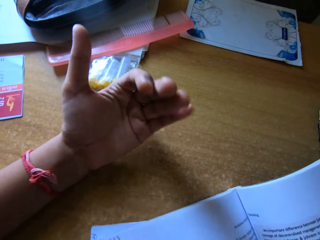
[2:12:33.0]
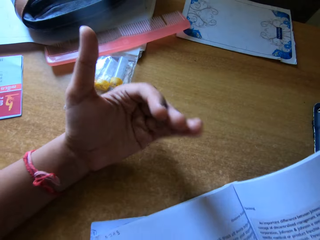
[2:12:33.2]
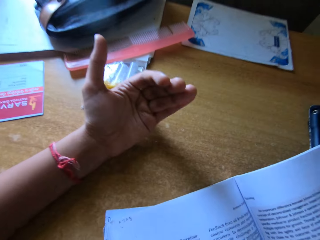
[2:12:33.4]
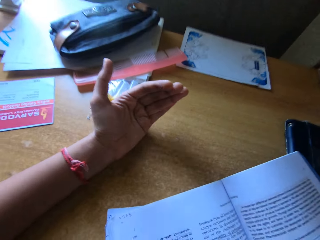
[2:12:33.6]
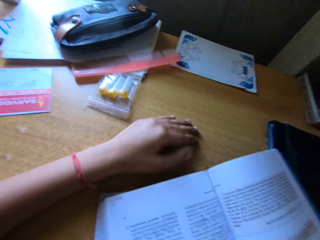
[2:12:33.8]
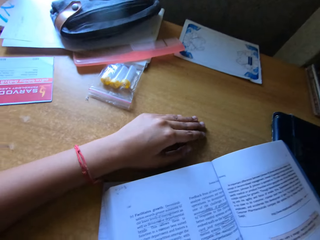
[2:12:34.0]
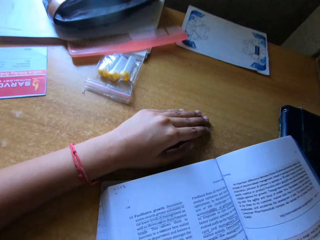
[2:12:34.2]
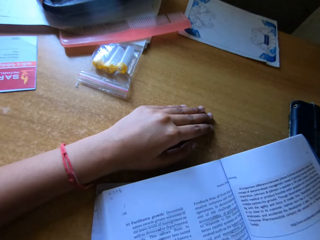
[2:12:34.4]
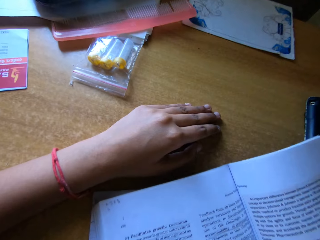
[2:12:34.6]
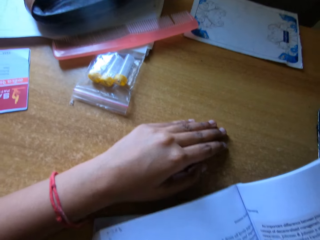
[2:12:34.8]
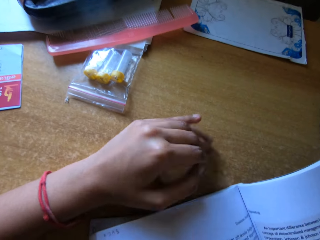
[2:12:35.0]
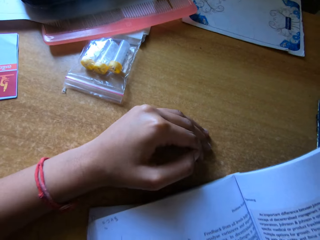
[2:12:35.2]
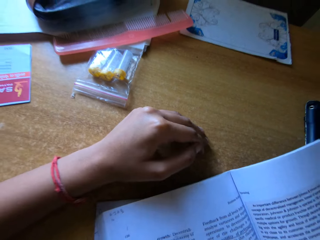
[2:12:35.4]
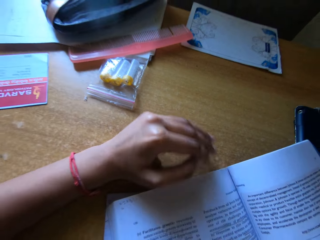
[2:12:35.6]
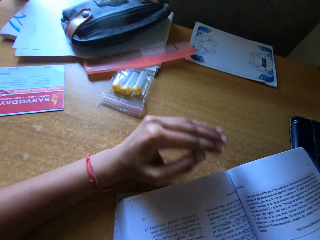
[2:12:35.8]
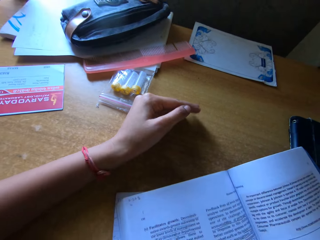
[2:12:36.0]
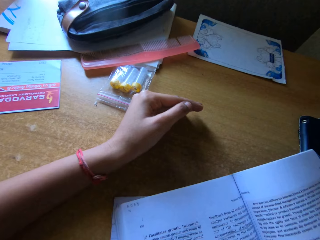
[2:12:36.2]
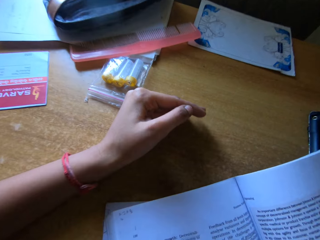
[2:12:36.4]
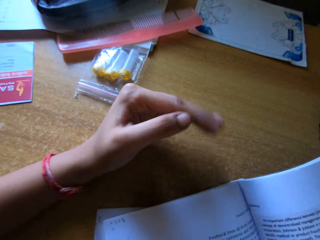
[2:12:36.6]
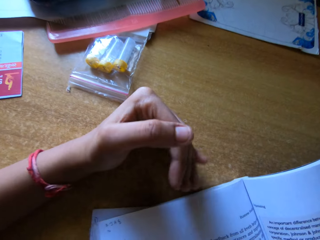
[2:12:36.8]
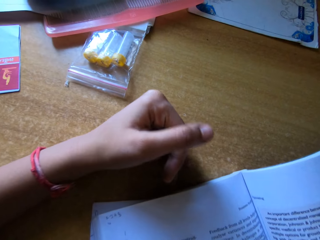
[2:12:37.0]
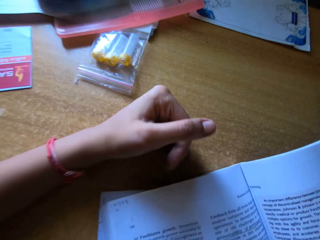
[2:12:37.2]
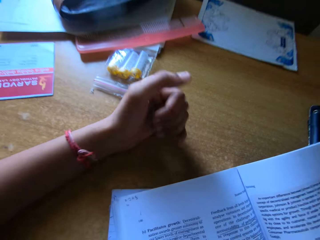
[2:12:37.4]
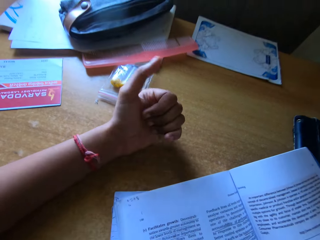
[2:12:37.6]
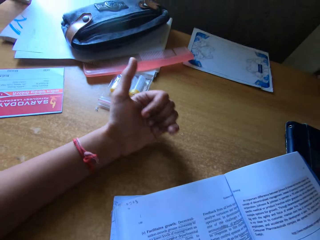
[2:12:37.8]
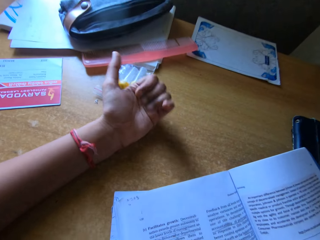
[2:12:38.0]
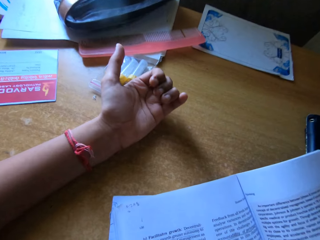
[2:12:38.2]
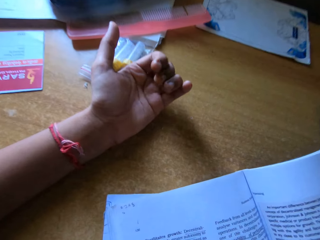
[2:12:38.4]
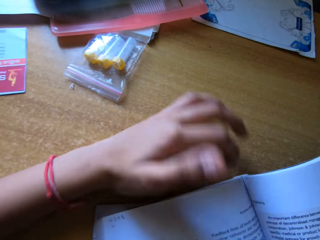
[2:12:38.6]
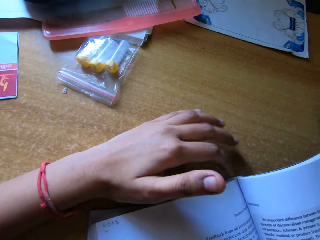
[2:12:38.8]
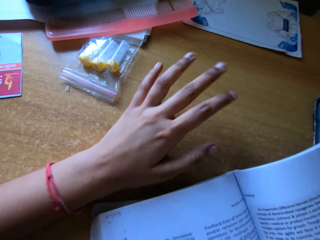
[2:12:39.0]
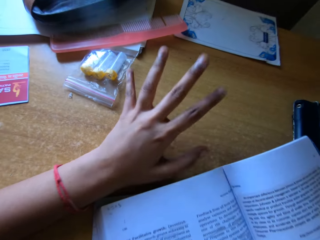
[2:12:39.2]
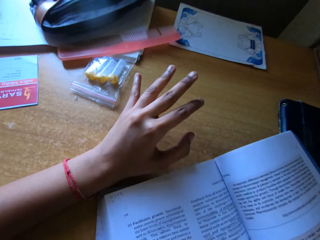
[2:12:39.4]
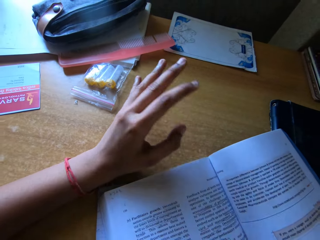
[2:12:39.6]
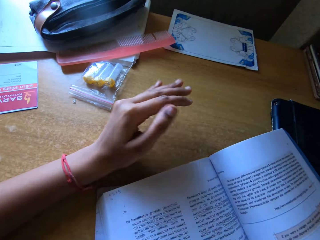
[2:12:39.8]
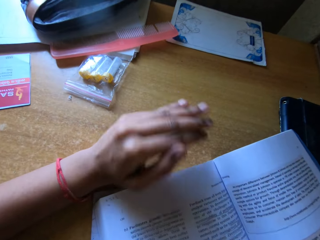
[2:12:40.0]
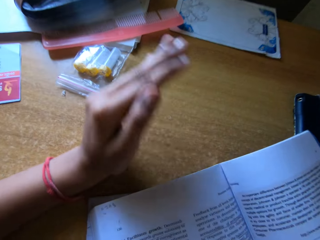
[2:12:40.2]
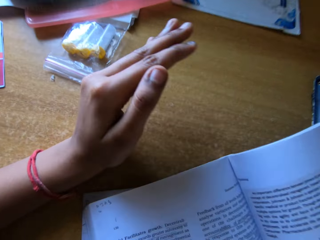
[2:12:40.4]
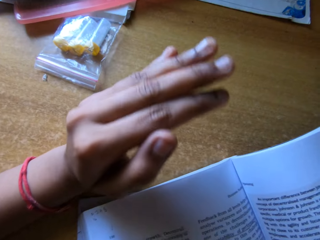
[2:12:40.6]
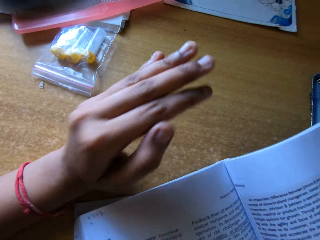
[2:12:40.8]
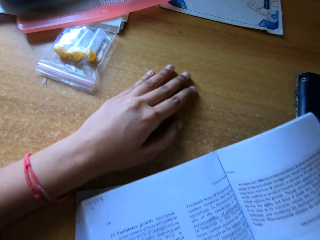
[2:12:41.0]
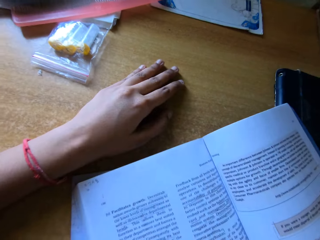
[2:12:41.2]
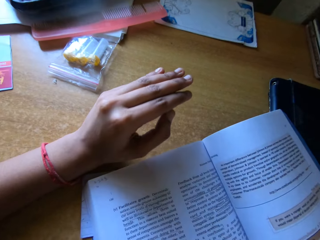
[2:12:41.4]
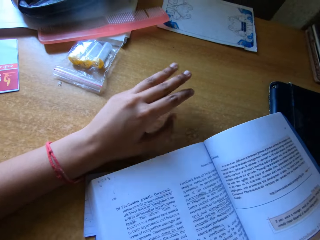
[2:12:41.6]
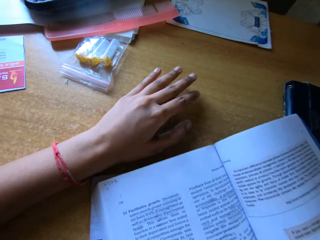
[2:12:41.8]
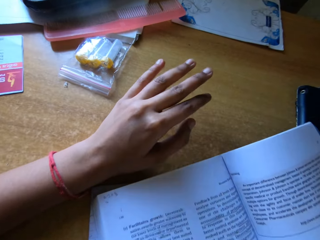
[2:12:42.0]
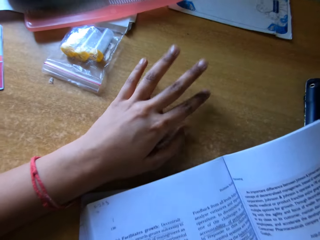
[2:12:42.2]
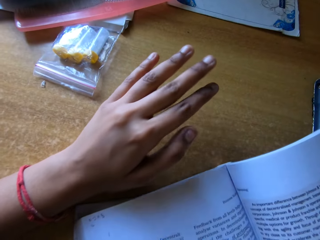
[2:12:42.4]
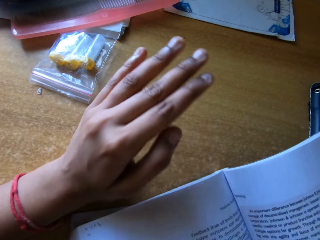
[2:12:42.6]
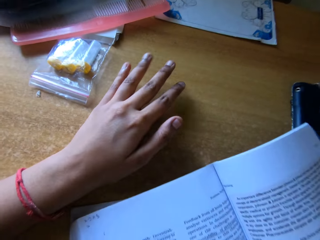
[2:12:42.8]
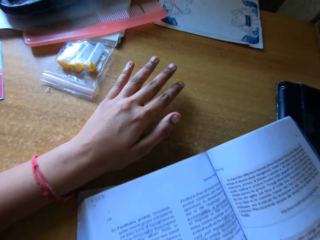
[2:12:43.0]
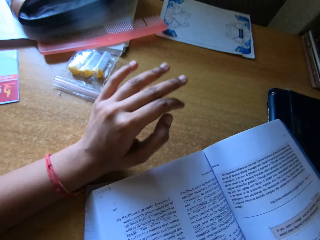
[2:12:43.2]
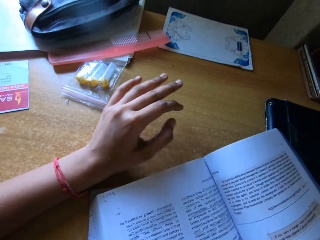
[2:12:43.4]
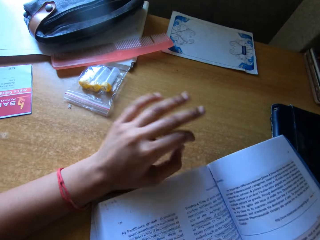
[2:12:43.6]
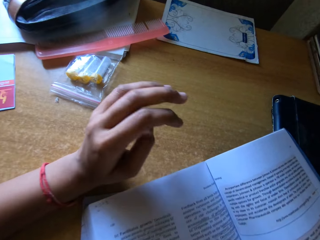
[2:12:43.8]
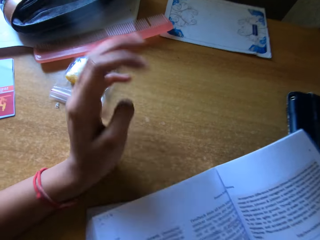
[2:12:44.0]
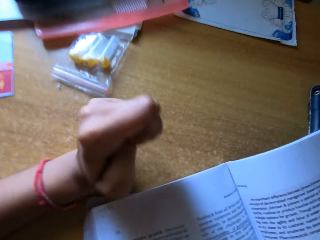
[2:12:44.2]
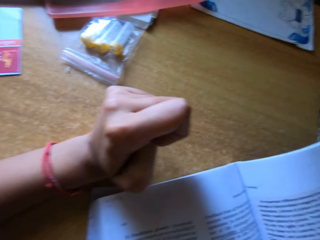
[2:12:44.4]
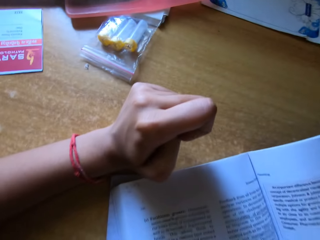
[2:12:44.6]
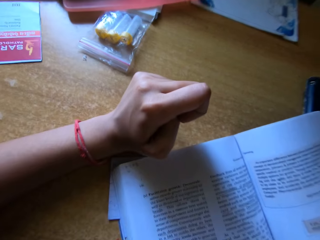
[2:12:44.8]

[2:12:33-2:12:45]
The camera wearer moves the hand. They rest the hand on the table. They move the hand and tap on the table.

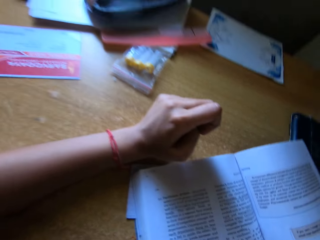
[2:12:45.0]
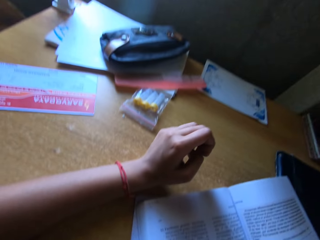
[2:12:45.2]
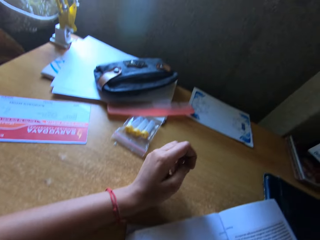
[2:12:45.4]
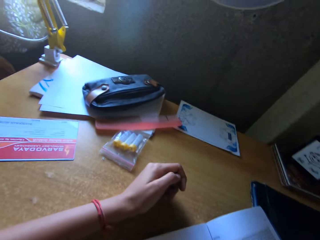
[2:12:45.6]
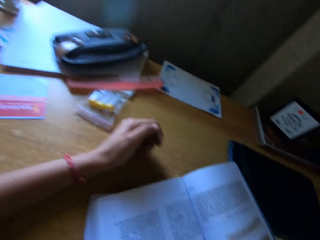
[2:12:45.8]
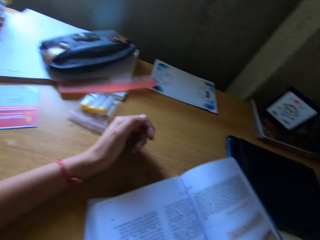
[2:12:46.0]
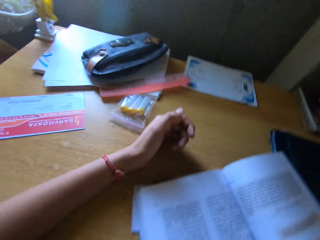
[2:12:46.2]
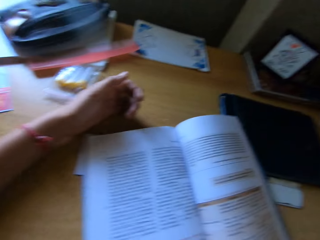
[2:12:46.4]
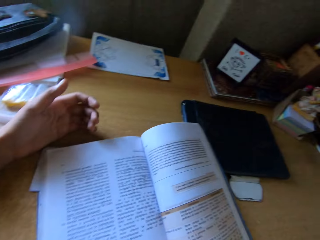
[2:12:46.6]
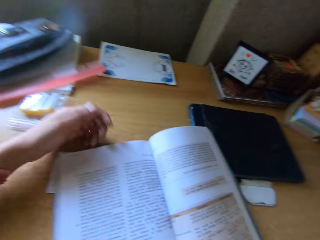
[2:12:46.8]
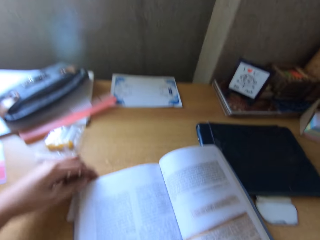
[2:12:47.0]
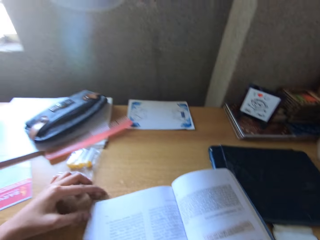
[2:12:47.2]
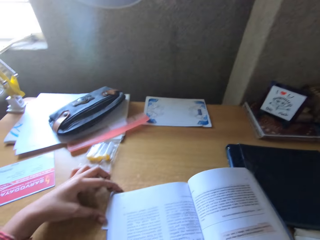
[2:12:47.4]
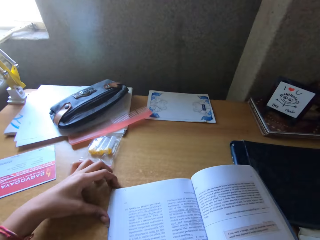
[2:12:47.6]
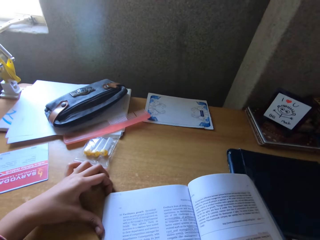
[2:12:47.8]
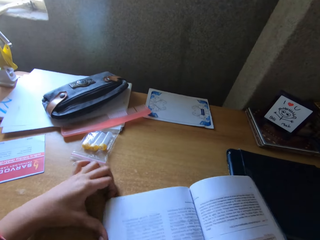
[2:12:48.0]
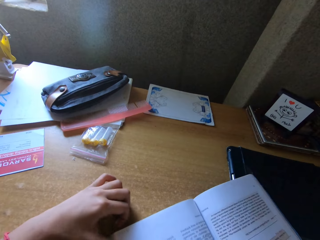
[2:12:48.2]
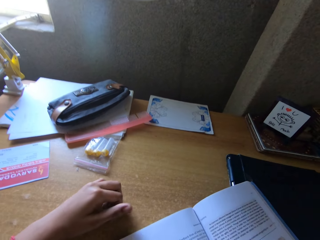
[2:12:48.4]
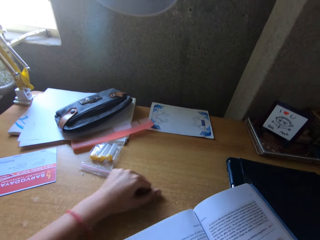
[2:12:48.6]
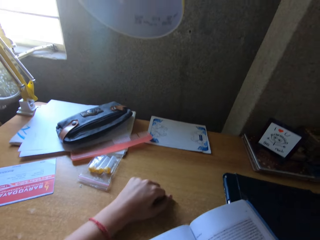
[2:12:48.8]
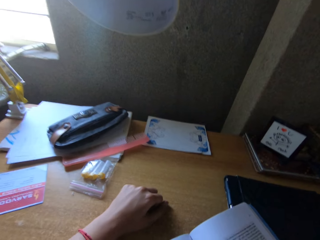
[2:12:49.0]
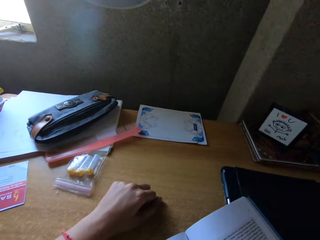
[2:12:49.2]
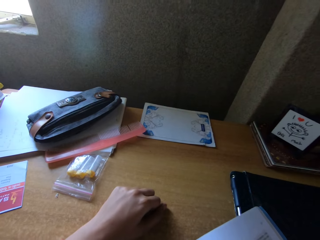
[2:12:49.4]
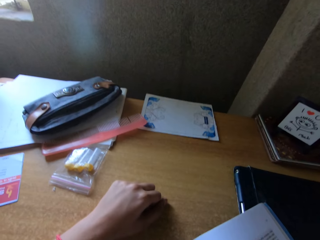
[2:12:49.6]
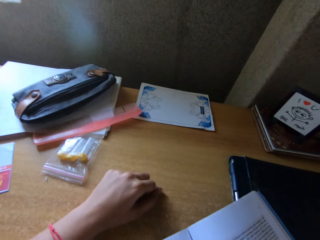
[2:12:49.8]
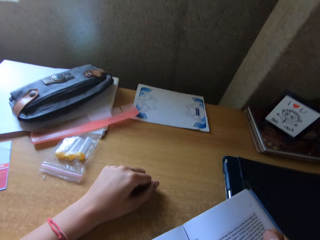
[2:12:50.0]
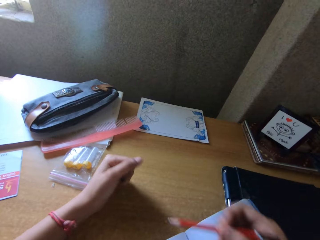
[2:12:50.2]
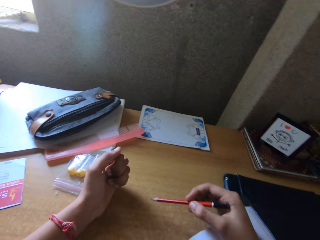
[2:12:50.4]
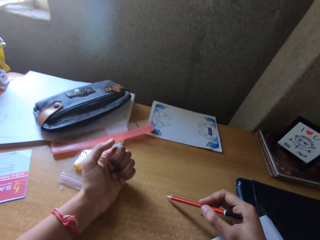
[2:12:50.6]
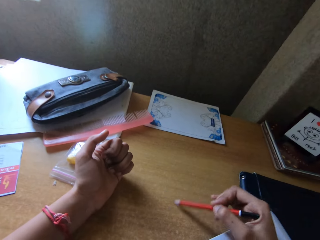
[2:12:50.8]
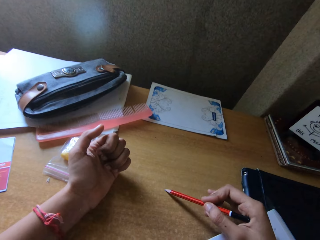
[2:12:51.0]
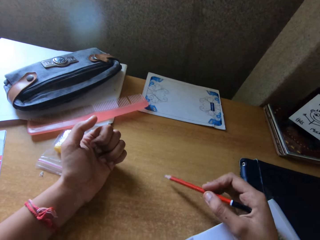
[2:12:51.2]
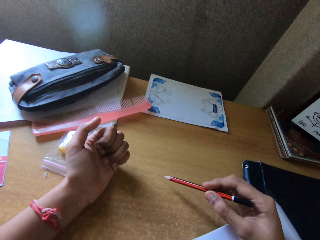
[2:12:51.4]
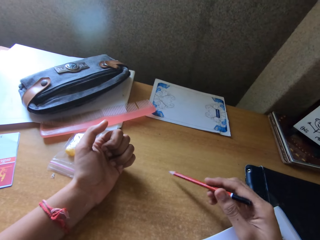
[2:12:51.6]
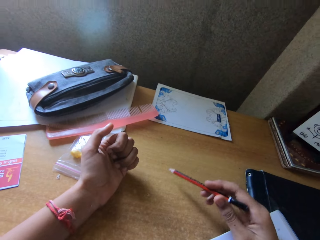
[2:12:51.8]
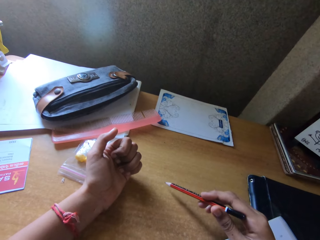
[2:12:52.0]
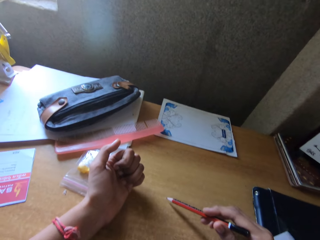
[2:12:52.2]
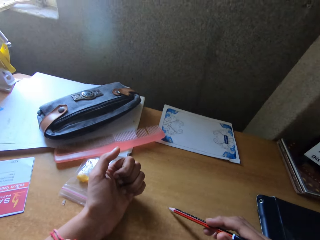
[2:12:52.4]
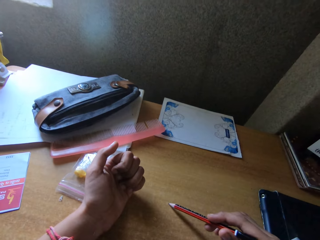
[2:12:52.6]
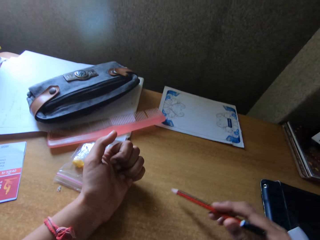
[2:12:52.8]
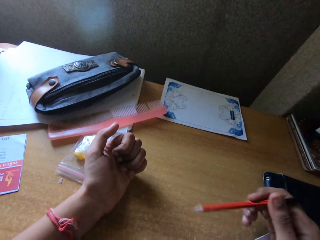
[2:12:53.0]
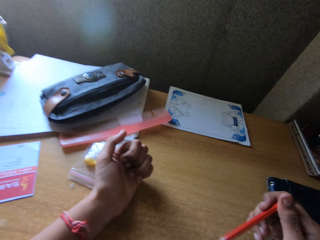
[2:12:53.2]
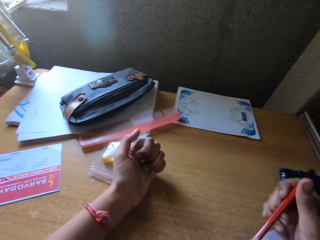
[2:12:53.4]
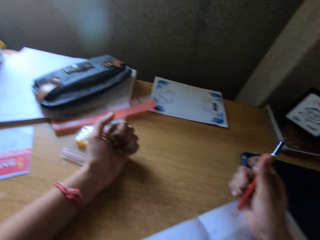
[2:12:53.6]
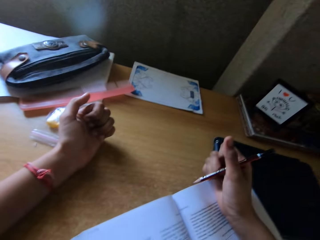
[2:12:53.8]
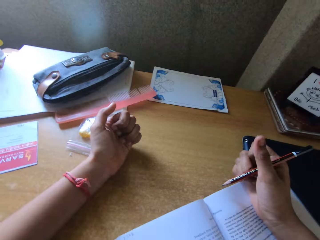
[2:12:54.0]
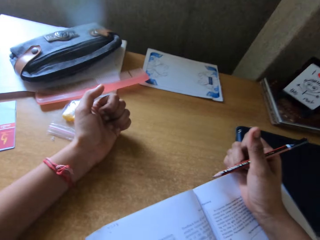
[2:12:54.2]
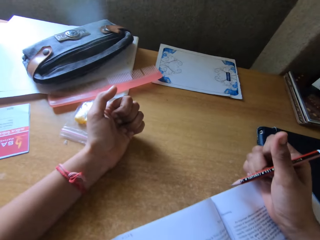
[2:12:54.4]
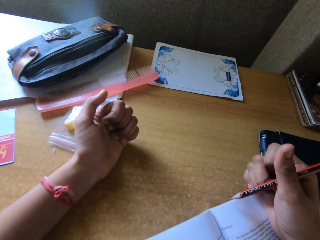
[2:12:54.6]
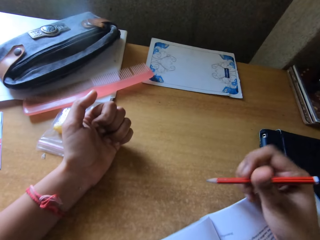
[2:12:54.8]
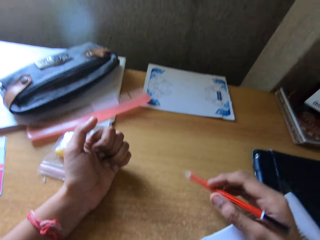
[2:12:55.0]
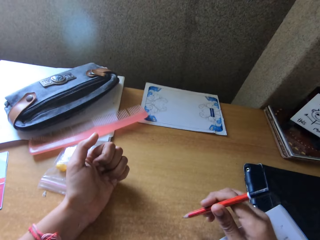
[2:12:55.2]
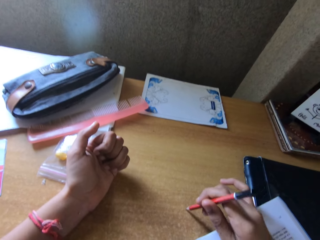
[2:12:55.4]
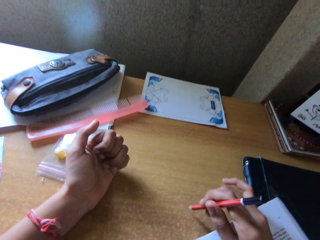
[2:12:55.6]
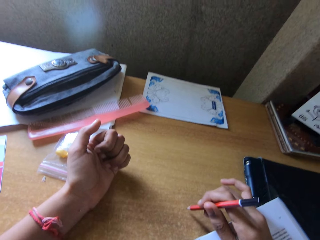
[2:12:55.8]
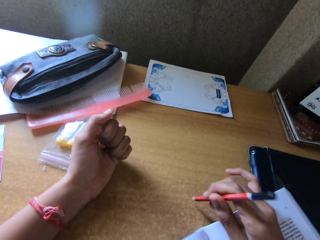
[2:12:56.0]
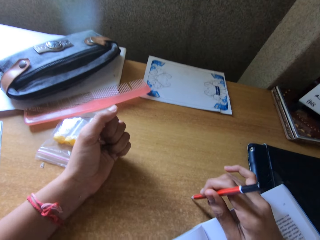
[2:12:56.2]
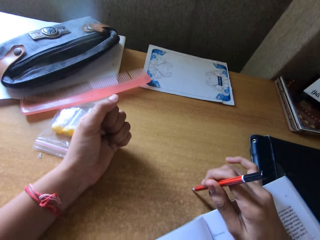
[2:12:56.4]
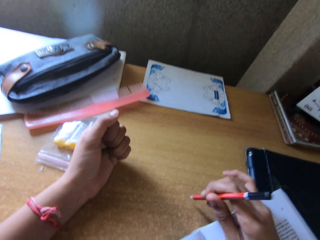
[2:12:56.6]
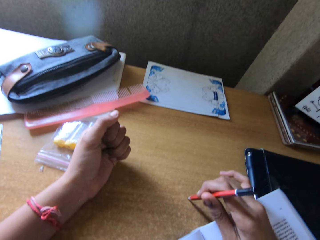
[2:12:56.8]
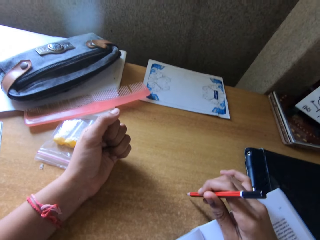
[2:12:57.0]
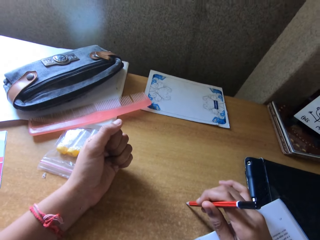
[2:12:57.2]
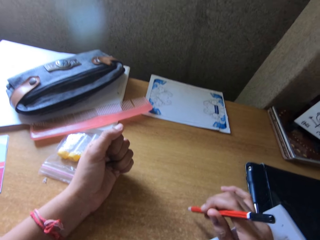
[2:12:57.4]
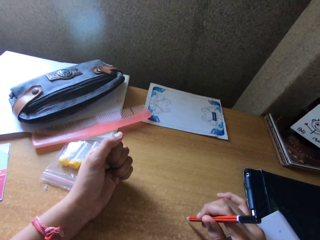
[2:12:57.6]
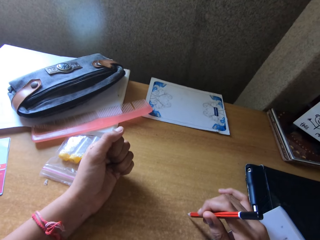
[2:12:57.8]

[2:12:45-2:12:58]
The camera wearer moves the book. They slide the hand on the table. They move the hand and move a pencil on the table. They tap the pencil on the table and explain a concept.
